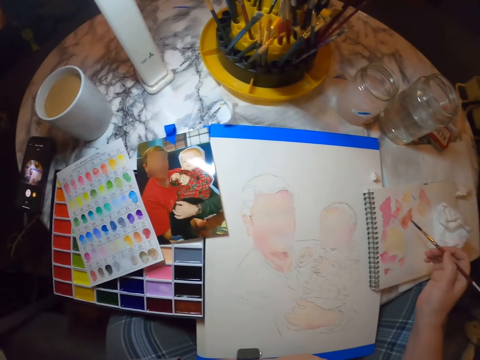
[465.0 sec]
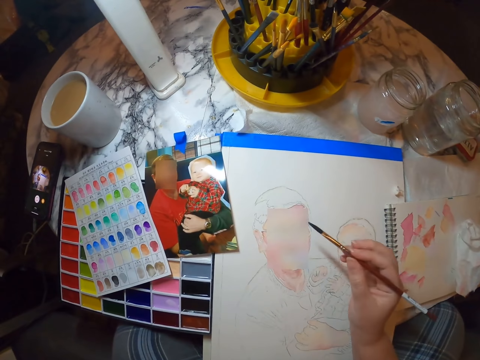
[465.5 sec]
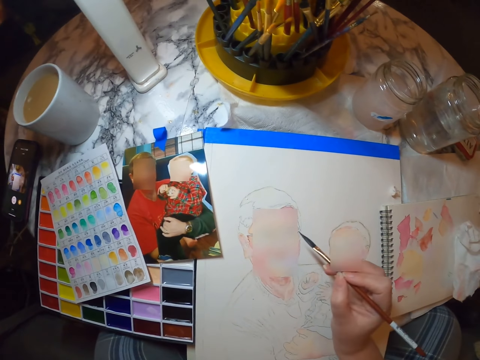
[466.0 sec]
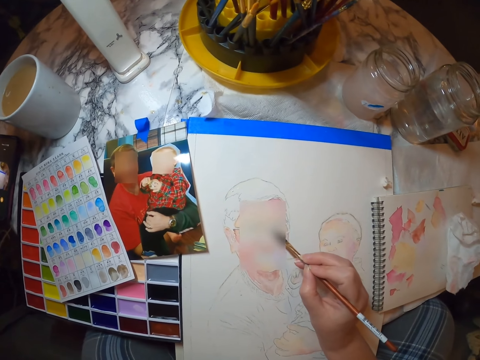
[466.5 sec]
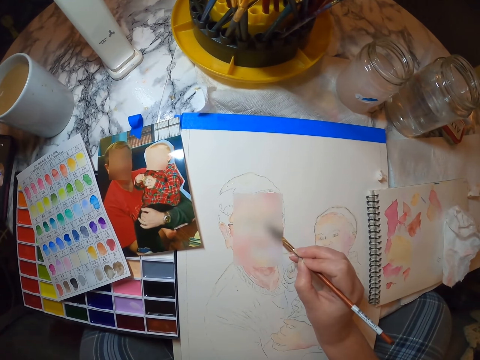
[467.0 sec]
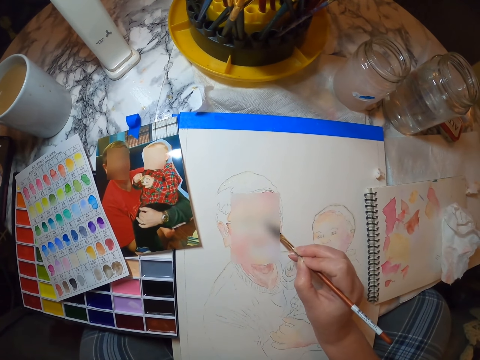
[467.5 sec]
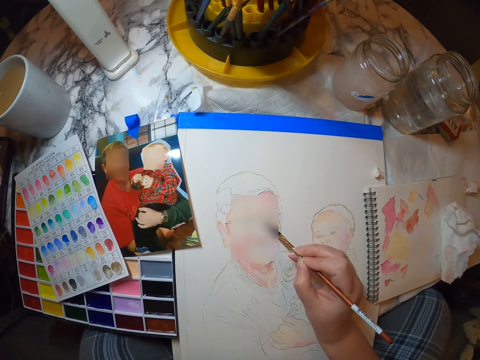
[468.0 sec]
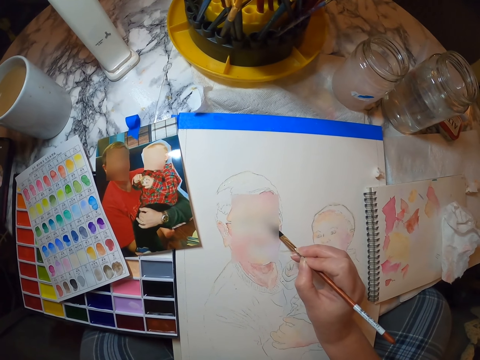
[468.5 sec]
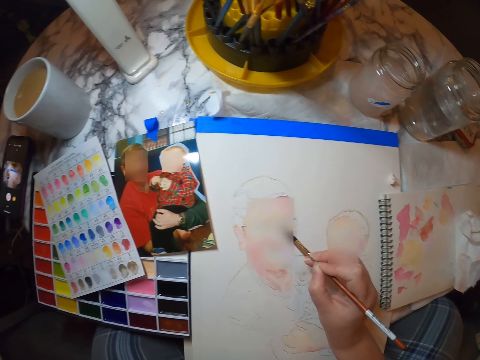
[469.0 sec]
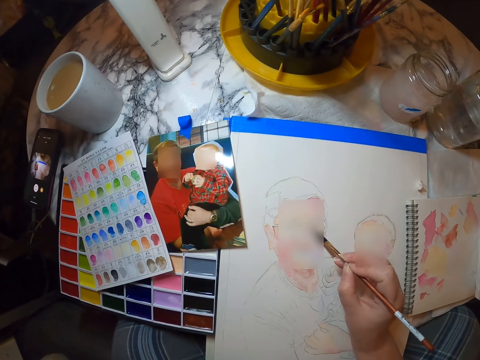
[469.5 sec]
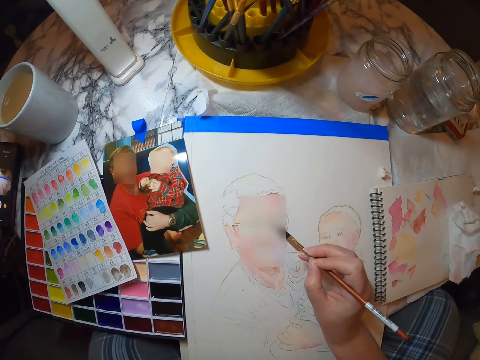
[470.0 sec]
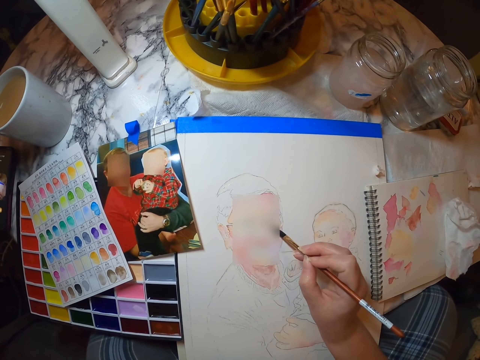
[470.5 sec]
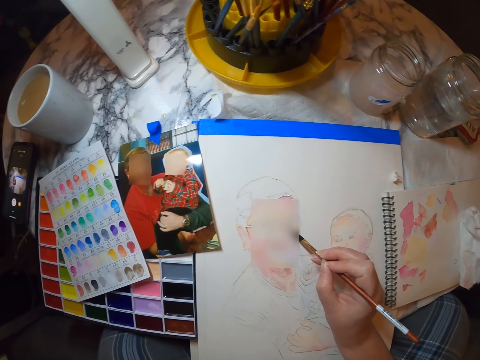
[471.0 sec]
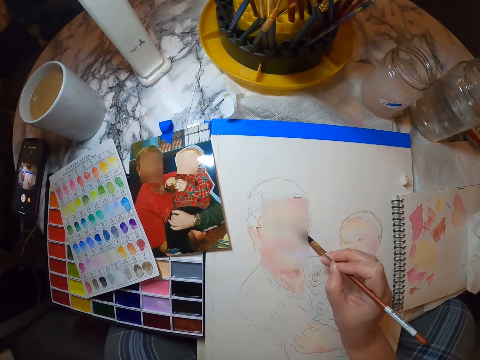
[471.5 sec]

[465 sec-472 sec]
The camera wearer rubs paint on a book. They paint a picture on the painting book.

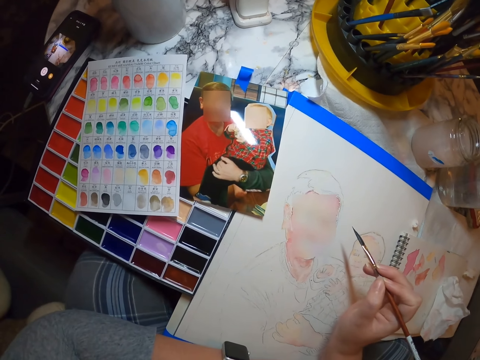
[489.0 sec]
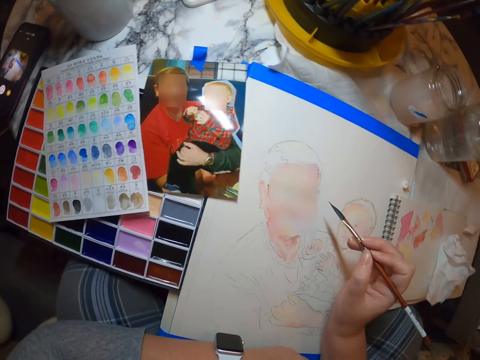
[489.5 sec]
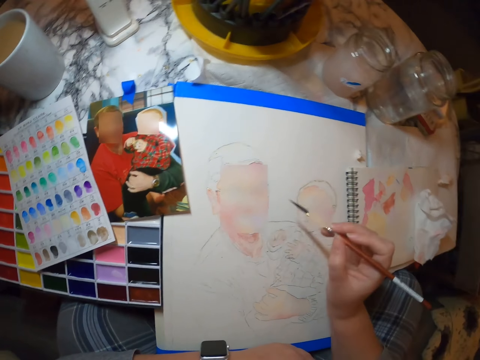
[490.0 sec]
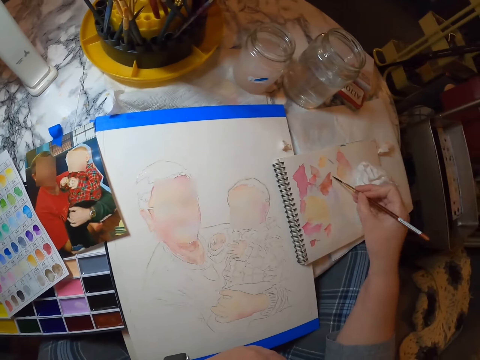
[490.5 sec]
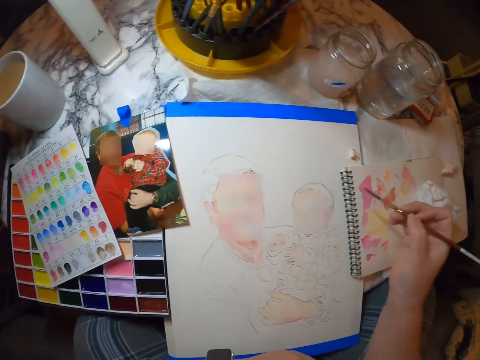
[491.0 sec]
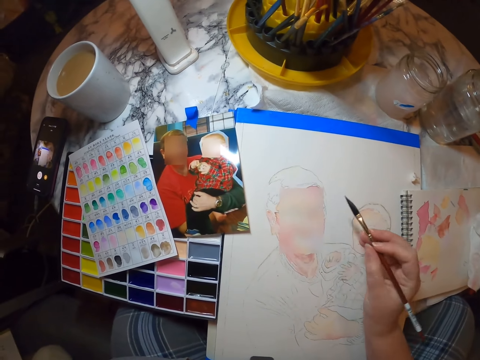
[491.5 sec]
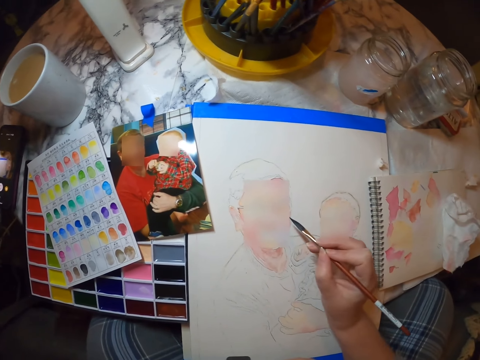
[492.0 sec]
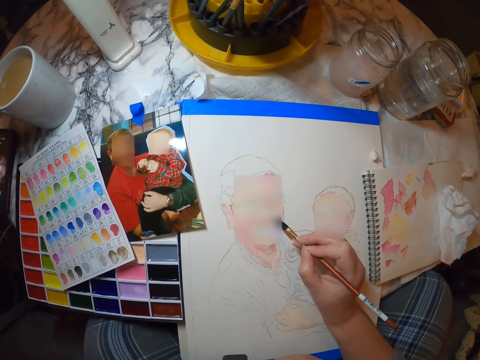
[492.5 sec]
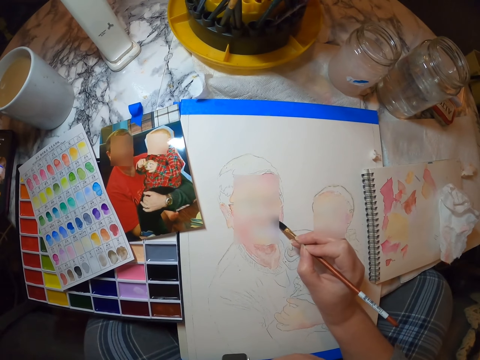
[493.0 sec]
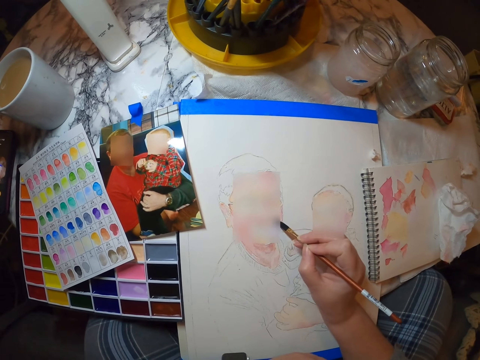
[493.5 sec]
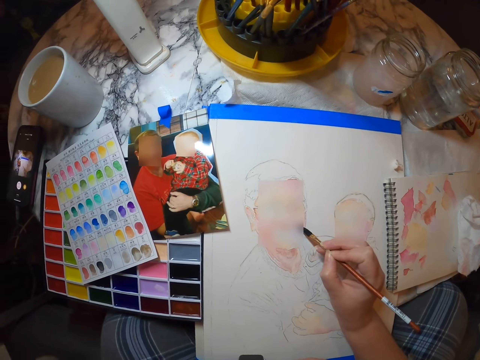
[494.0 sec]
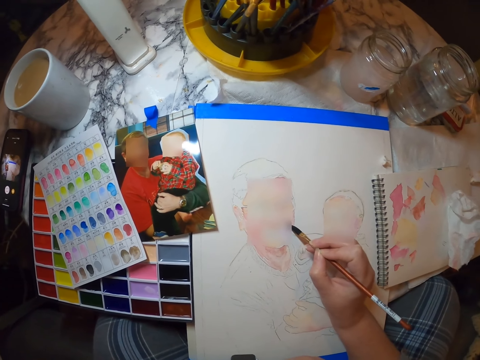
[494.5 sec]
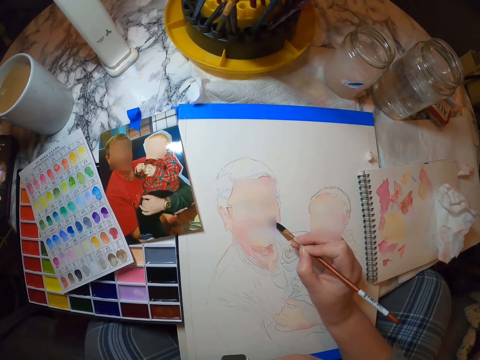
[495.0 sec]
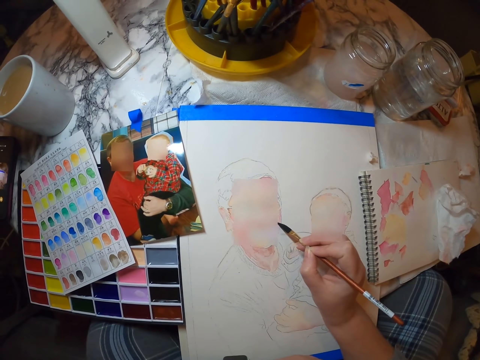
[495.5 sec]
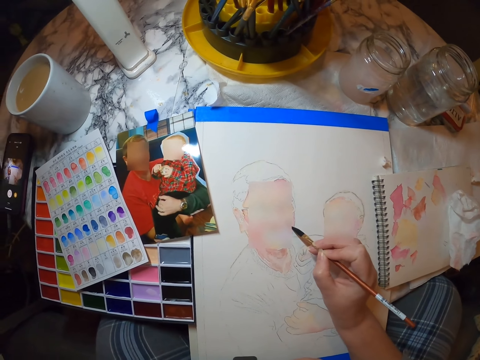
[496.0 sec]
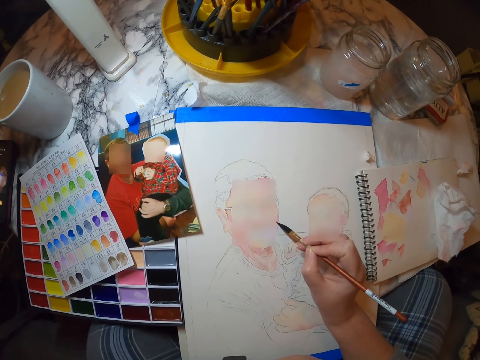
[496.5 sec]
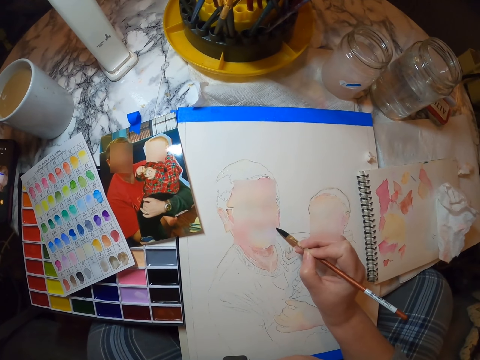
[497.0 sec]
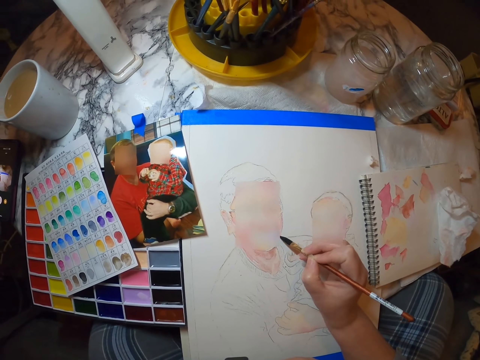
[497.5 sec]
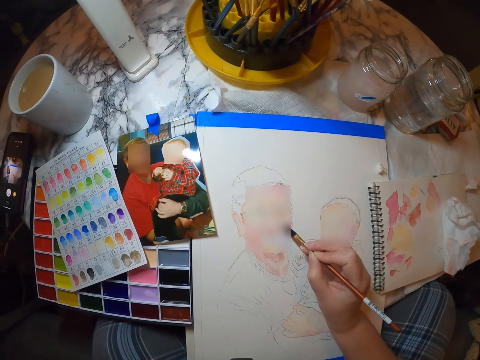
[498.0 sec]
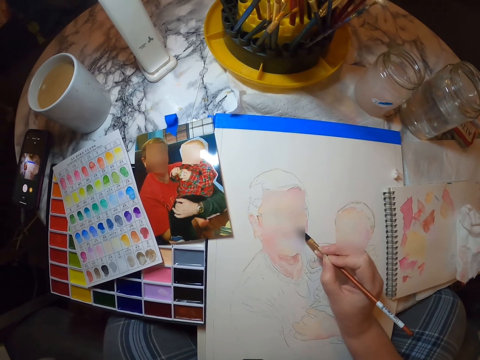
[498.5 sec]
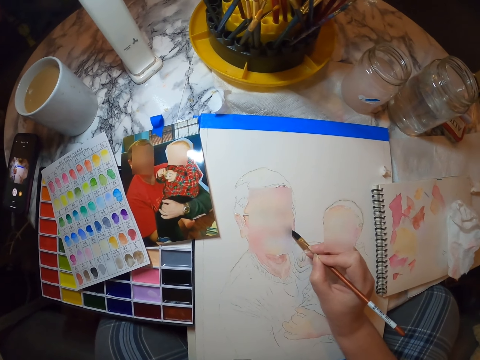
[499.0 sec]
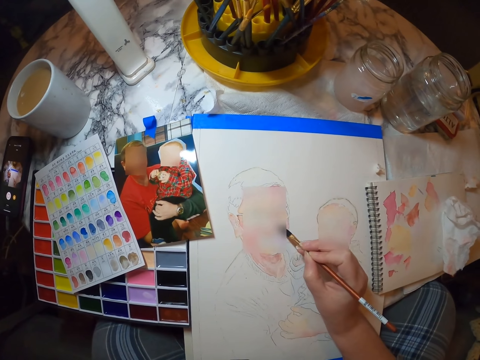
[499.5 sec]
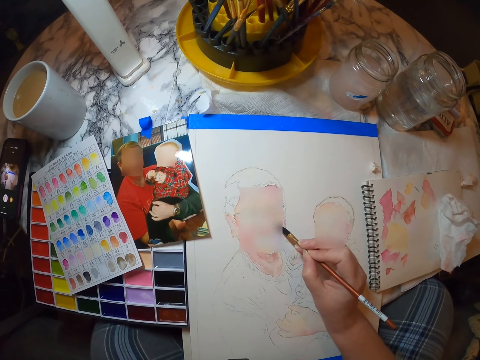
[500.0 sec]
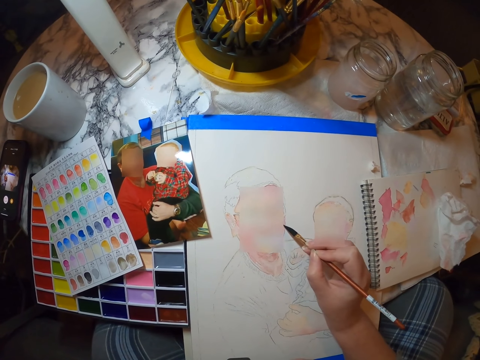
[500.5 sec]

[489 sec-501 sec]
The camera wearer rubs paint on a book. They paint a picture on the painting book.

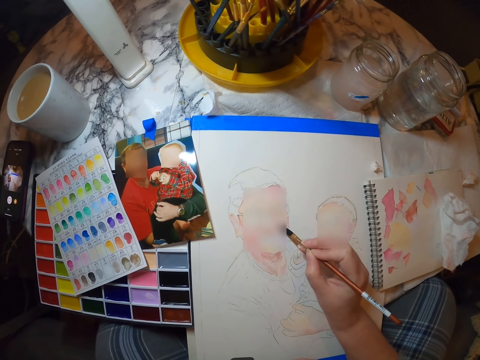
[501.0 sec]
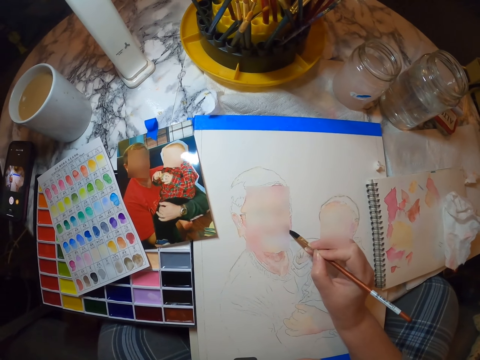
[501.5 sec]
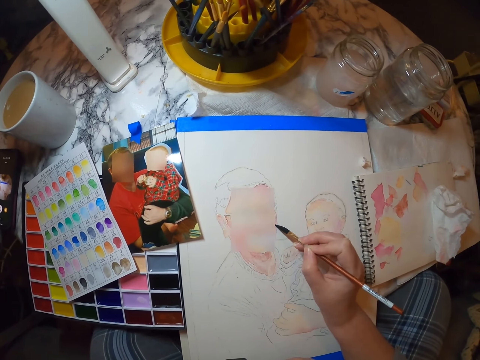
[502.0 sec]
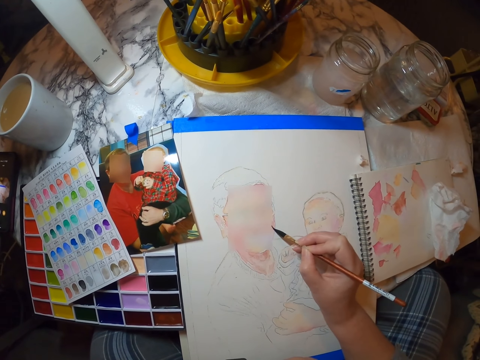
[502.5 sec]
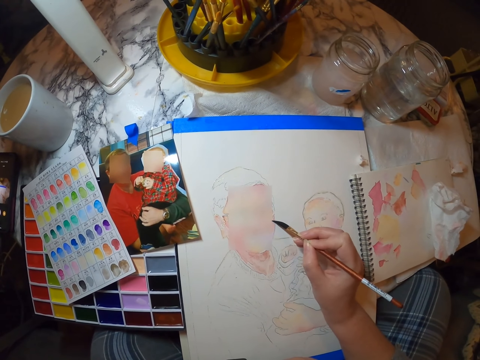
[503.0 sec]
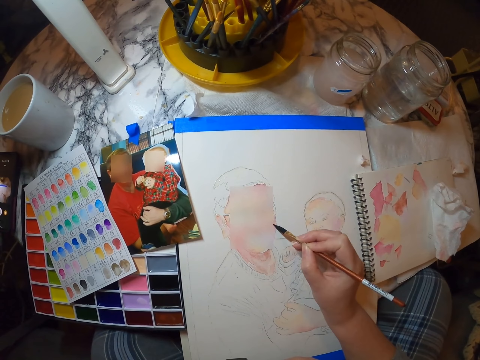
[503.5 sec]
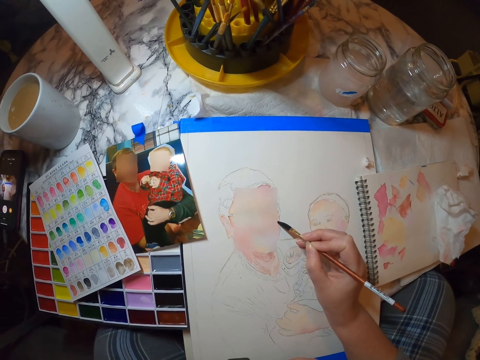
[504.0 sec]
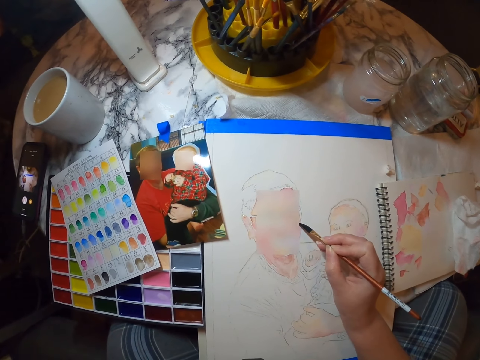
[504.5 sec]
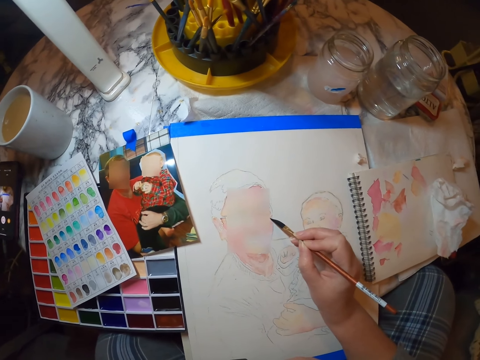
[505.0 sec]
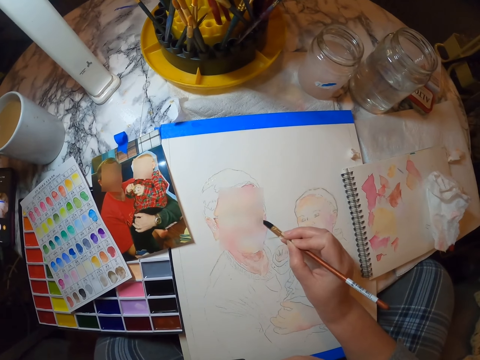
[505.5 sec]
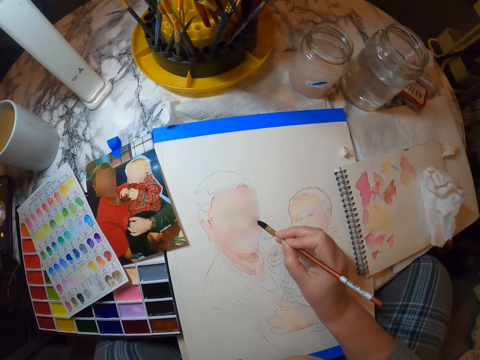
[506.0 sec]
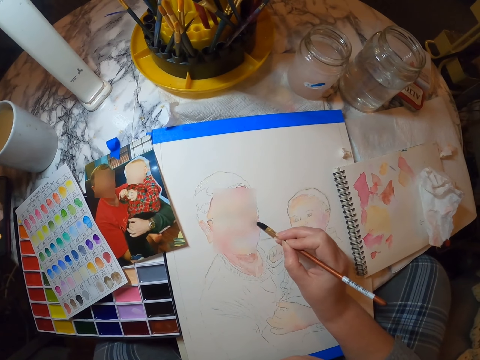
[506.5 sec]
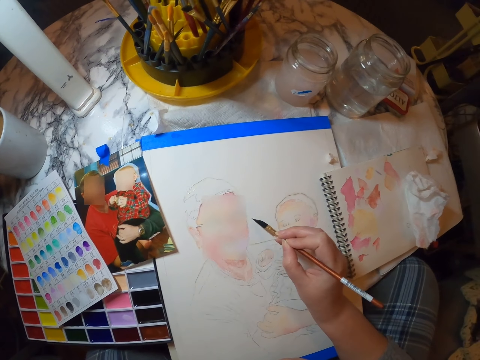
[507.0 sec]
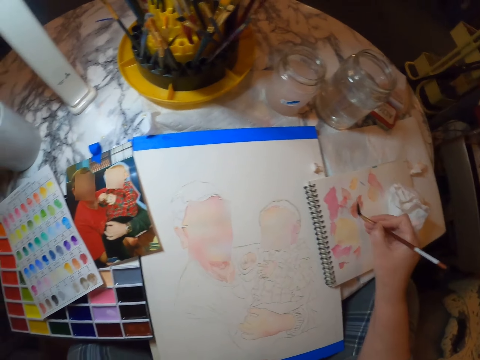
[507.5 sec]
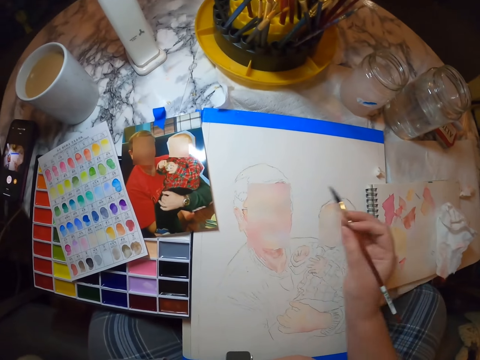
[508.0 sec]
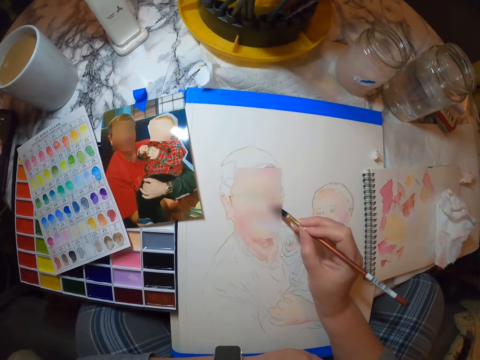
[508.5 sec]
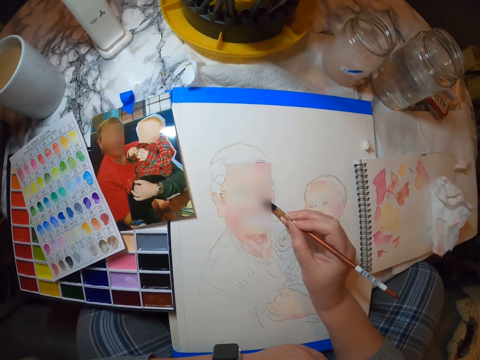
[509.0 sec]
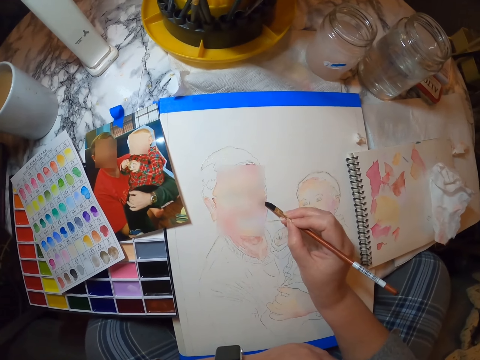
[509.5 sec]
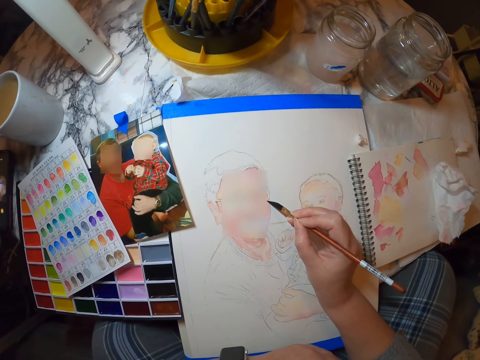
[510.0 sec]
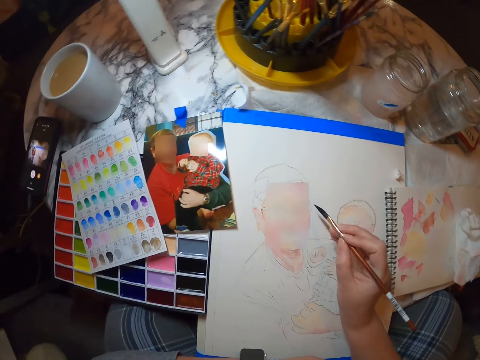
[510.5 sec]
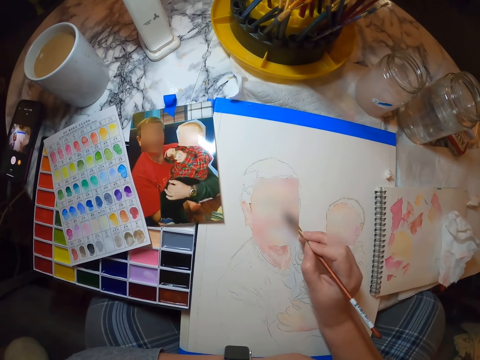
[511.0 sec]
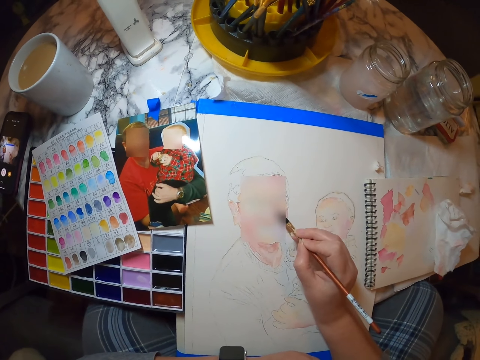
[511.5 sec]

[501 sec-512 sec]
The camera wearer rubs paint on a book. They paint a picture on the painting book.
